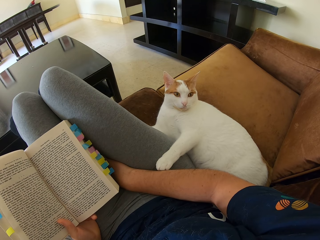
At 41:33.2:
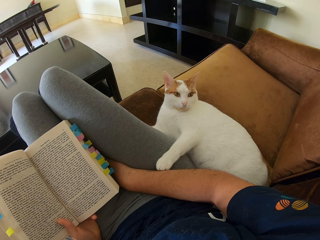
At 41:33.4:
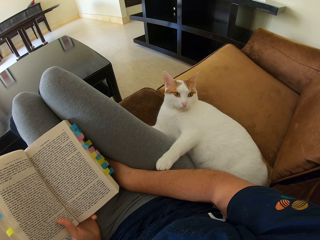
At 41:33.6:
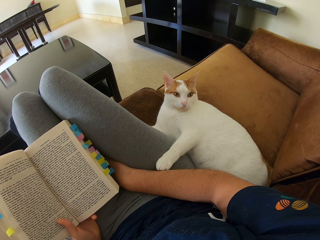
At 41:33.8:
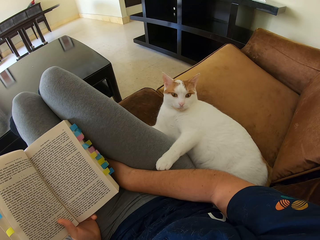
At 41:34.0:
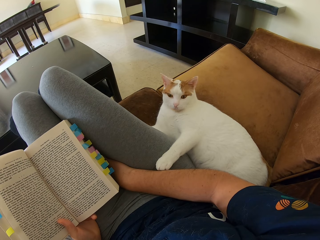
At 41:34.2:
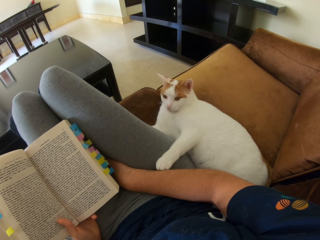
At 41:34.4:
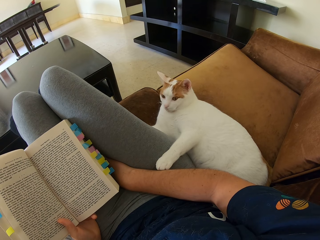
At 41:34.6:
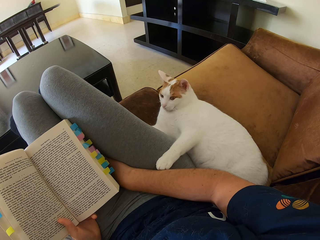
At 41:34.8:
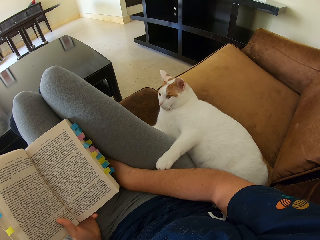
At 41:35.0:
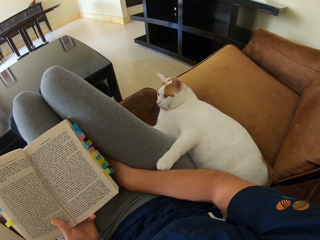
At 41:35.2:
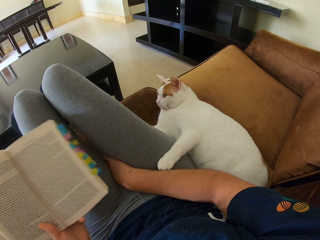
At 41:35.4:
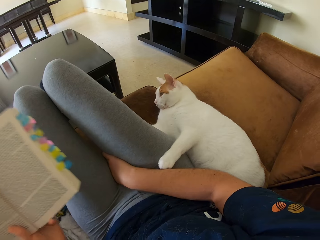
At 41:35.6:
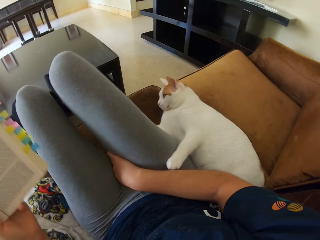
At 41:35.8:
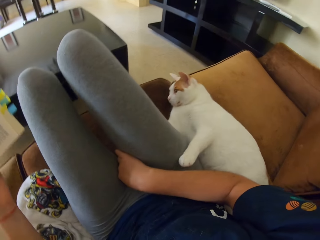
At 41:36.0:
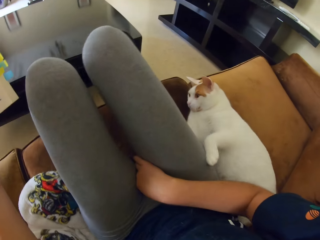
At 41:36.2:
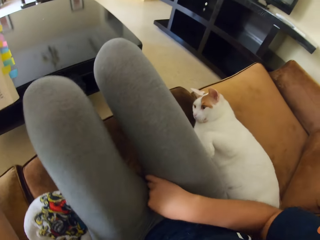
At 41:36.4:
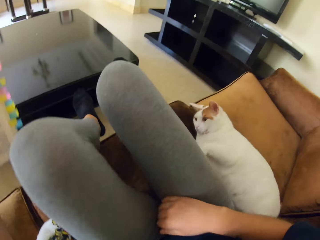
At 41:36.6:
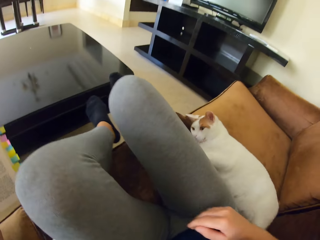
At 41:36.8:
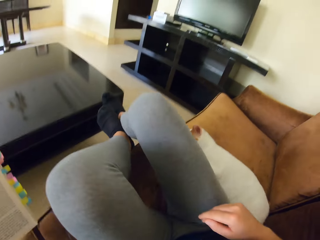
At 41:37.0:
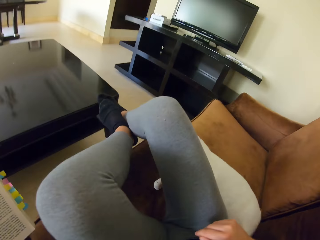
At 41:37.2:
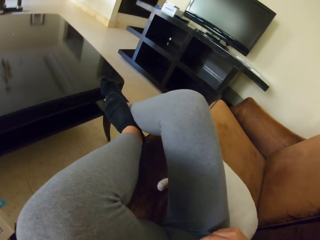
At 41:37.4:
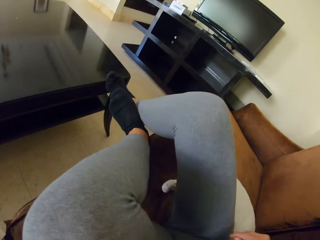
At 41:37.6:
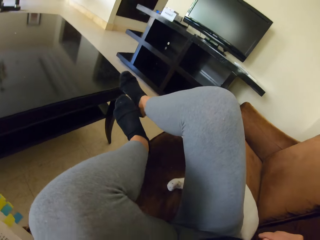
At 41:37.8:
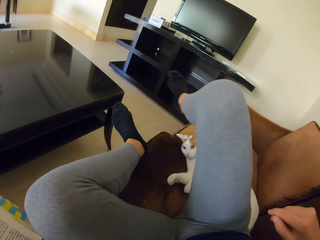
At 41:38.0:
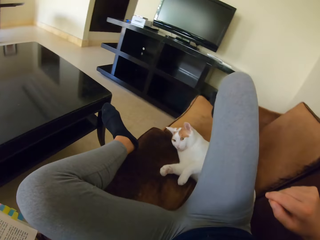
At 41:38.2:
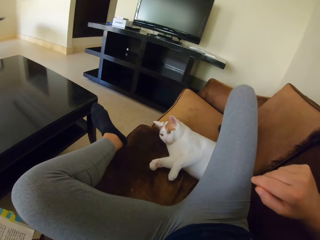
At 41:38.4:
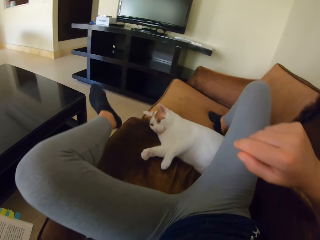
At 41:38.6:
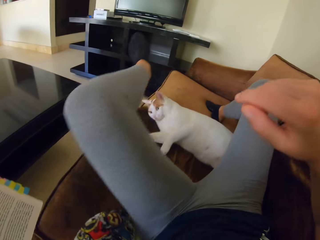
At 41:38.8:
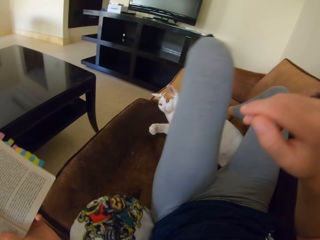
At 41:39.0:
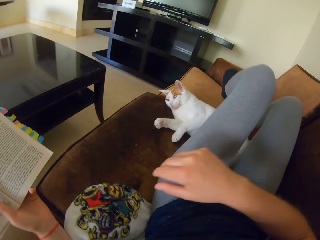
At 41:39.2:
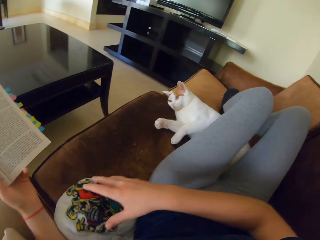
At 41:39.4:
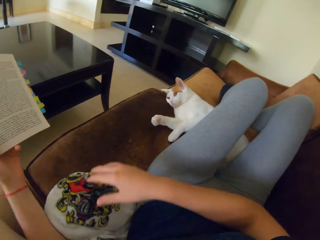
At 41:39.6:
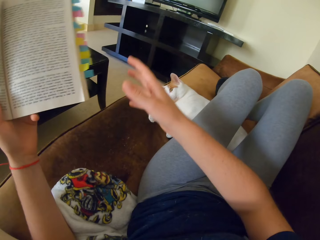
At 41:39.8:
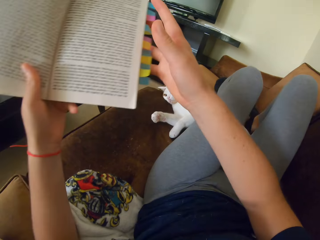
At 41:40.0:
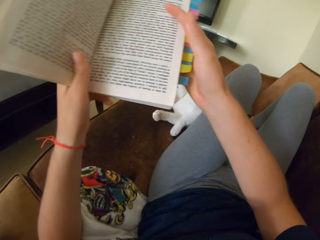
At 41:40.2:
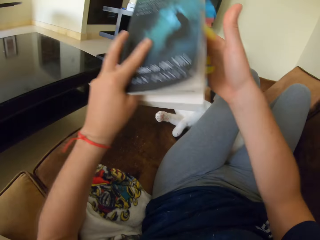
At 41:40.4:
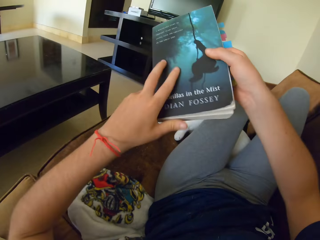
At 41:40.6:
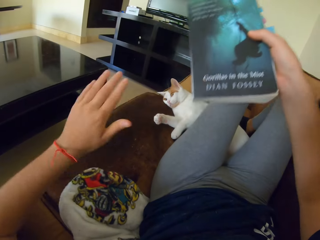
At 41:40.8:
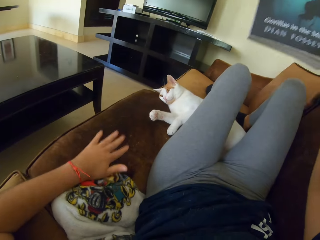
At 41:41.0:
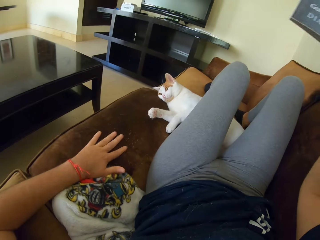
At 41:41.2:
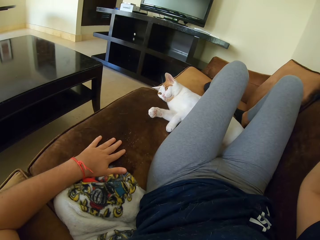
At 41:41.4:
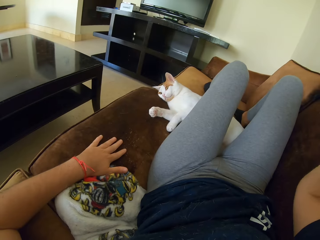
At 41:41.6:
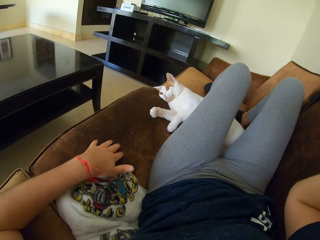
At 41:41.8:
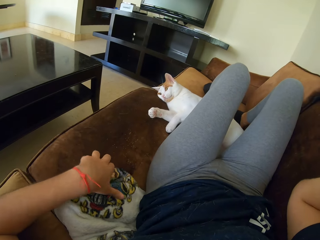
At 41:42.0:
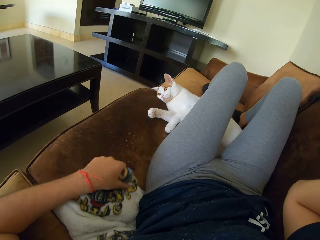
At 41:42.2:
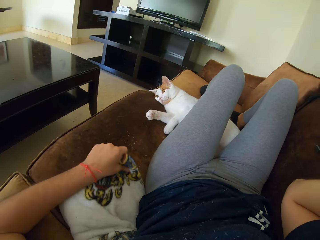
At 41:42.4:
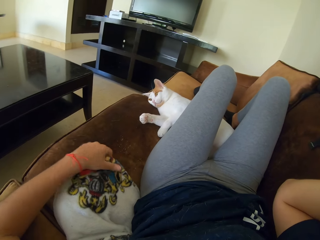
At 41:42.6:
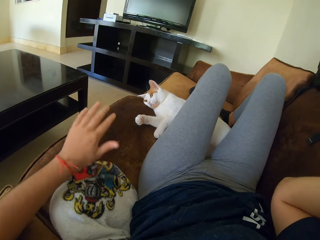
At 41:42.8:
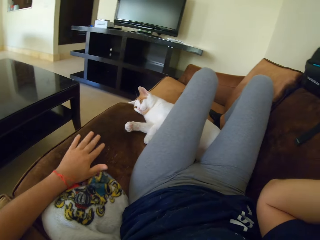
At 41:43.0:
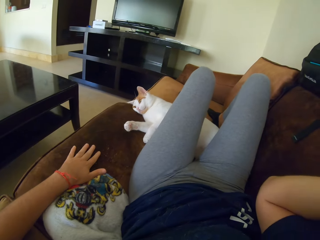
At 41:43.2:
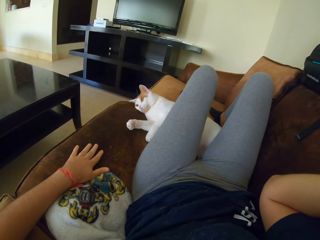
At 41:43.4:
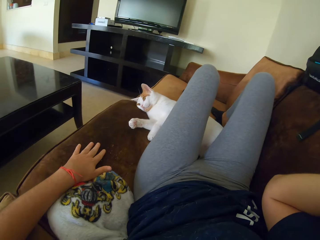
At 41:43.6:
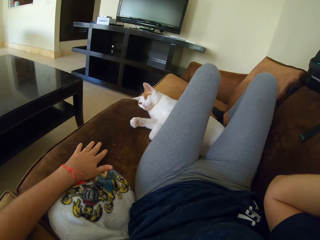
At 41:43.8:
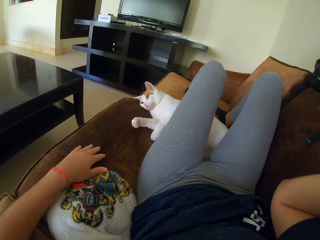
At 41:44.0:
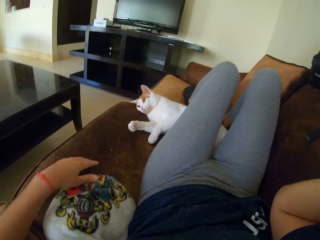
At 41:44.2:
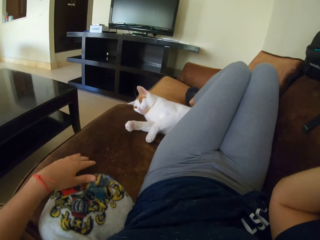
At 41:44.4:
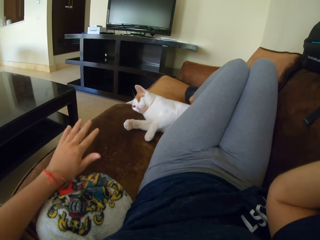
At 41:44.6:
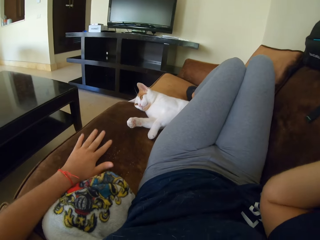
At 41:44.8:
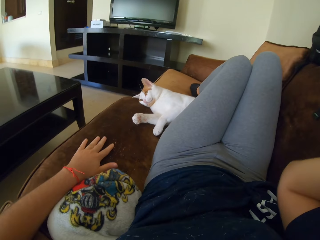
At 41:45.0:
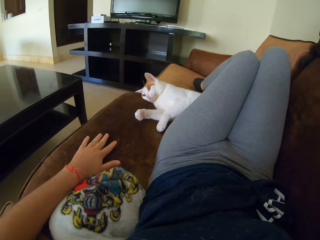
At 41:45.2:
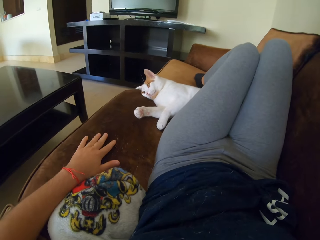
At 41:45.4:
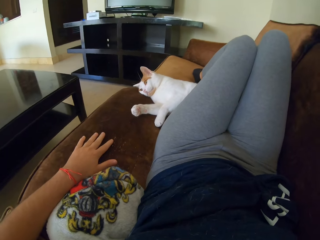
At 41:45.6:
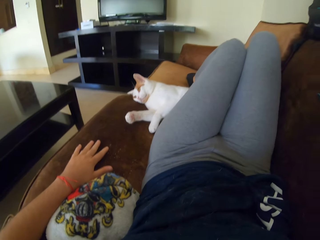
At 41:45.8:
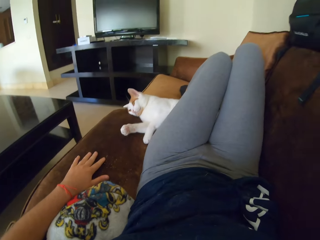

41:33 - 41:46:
The camera wearer lays back on the sofa. They lift the book. They move on the sofa. They close the book, lift the book up with the right hand, and tap the sofa with the left hand. They pull a pillow. They hit the sofa.

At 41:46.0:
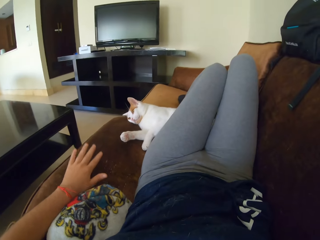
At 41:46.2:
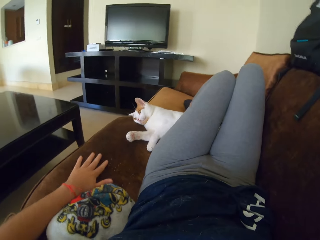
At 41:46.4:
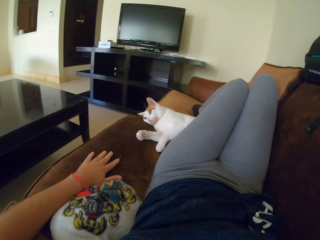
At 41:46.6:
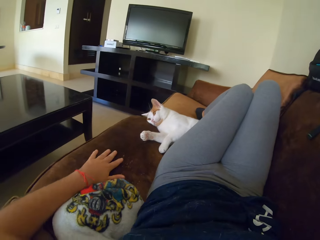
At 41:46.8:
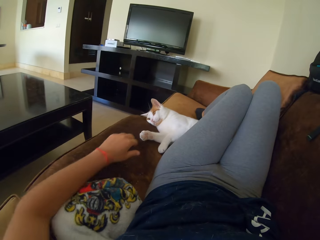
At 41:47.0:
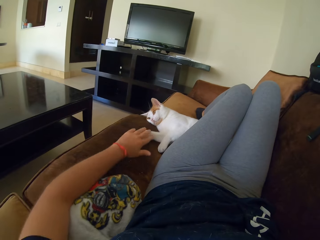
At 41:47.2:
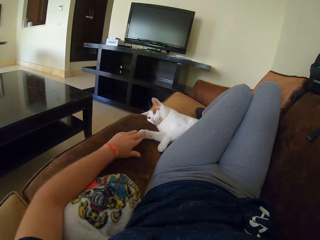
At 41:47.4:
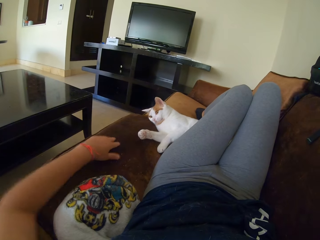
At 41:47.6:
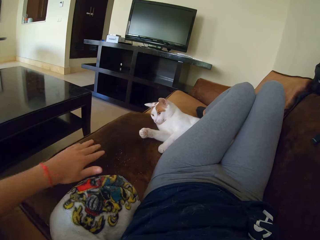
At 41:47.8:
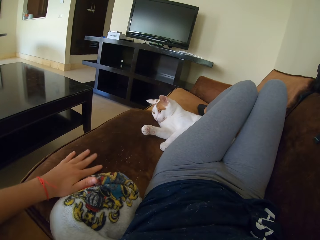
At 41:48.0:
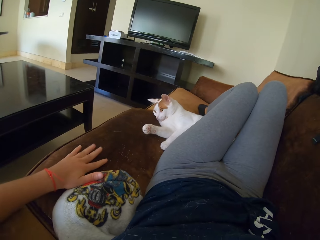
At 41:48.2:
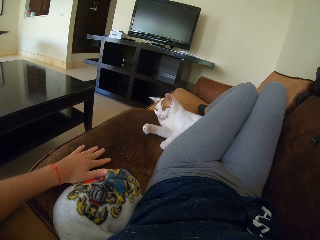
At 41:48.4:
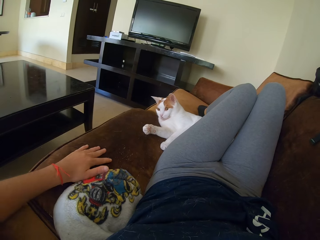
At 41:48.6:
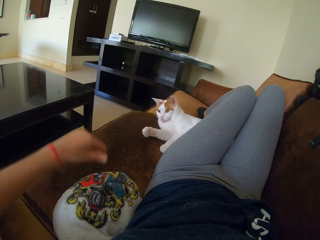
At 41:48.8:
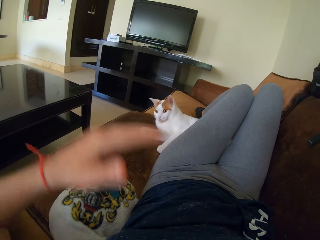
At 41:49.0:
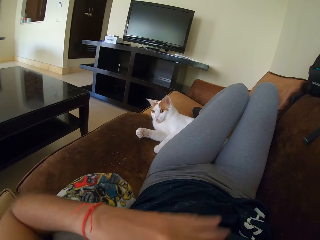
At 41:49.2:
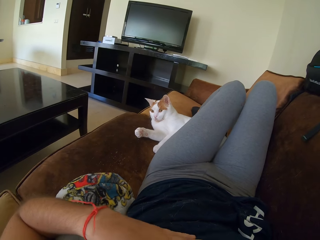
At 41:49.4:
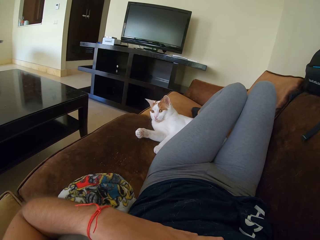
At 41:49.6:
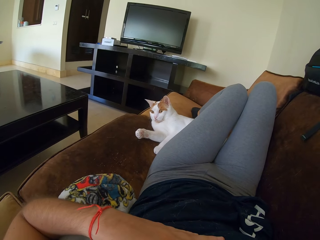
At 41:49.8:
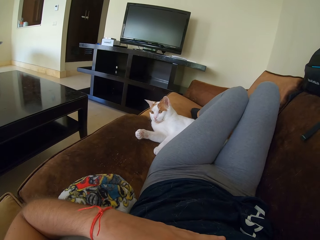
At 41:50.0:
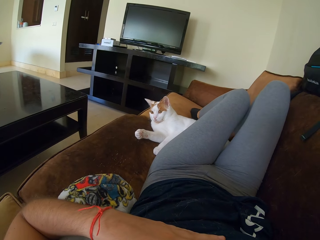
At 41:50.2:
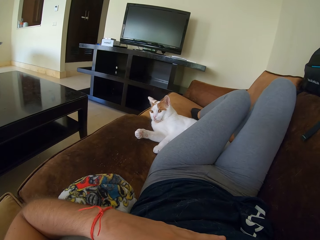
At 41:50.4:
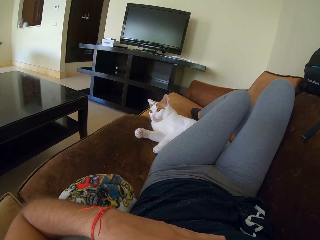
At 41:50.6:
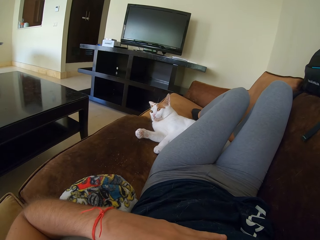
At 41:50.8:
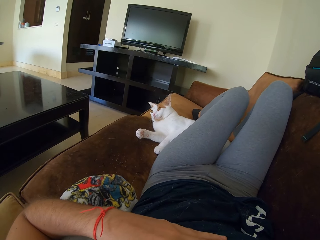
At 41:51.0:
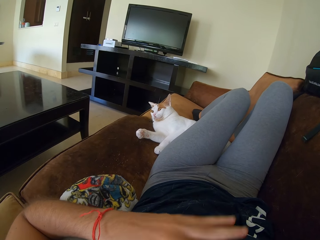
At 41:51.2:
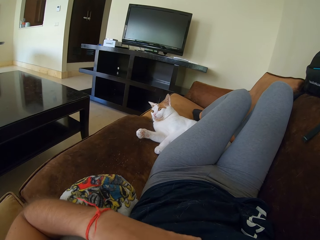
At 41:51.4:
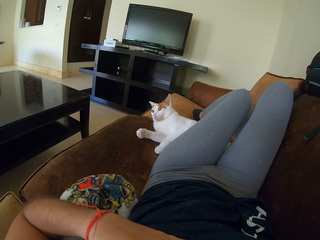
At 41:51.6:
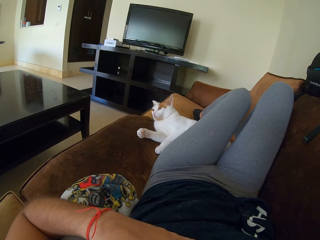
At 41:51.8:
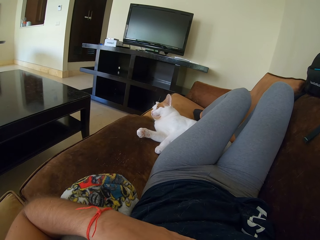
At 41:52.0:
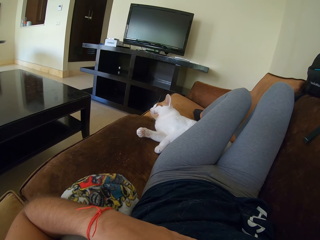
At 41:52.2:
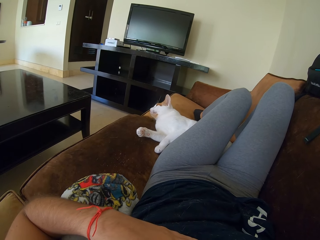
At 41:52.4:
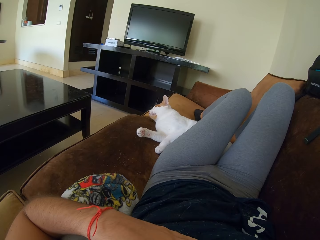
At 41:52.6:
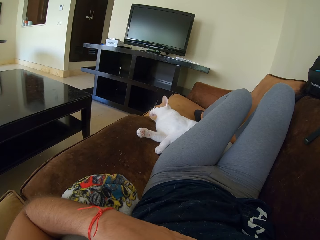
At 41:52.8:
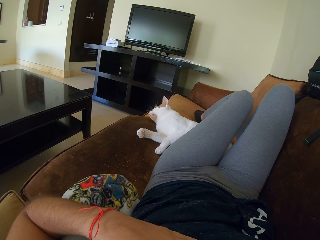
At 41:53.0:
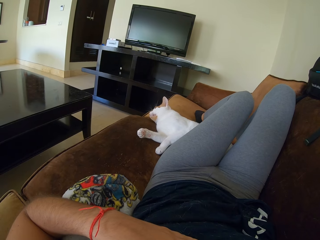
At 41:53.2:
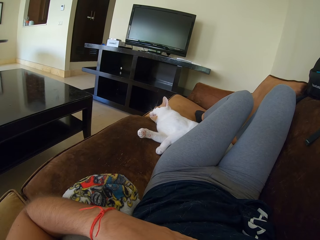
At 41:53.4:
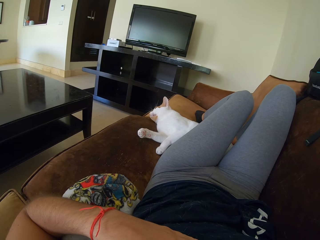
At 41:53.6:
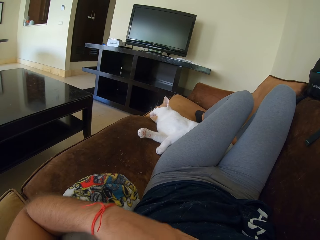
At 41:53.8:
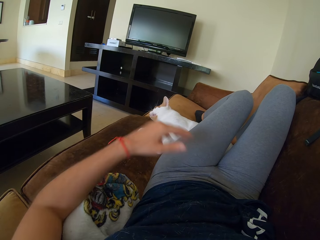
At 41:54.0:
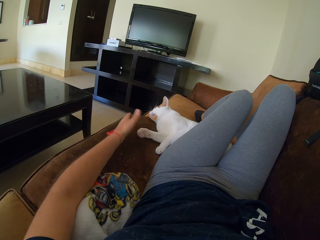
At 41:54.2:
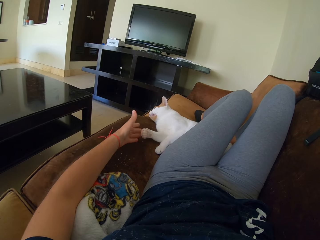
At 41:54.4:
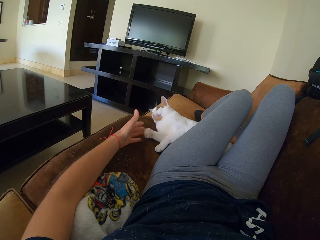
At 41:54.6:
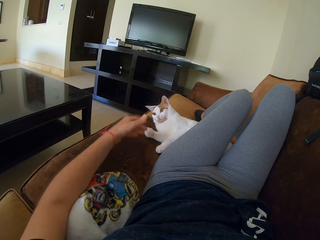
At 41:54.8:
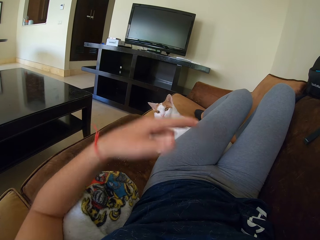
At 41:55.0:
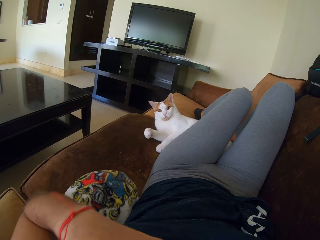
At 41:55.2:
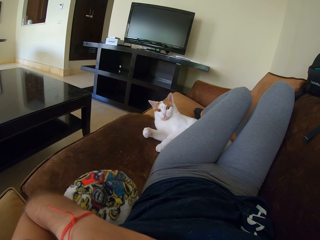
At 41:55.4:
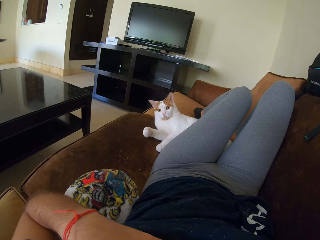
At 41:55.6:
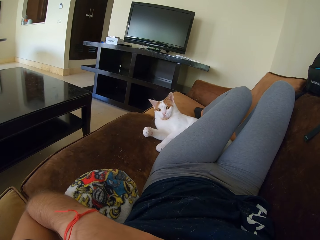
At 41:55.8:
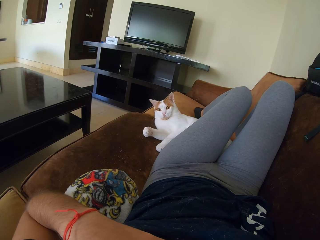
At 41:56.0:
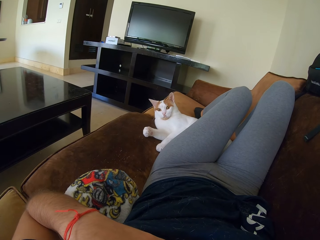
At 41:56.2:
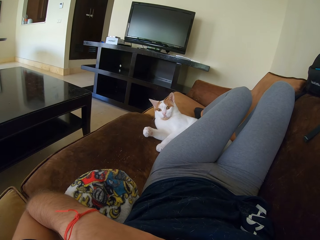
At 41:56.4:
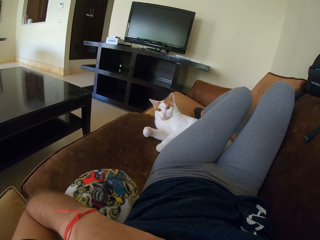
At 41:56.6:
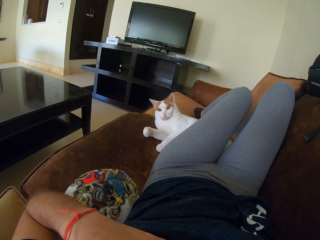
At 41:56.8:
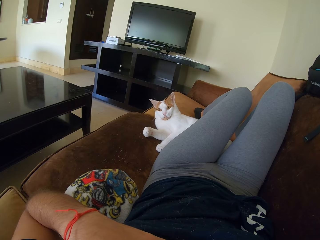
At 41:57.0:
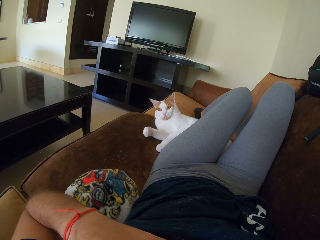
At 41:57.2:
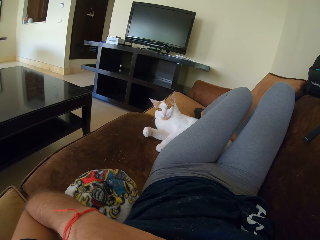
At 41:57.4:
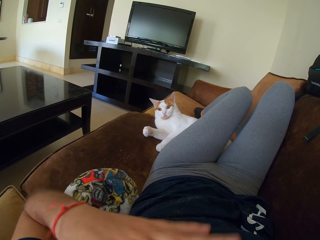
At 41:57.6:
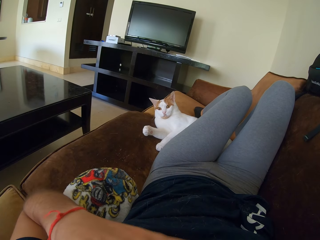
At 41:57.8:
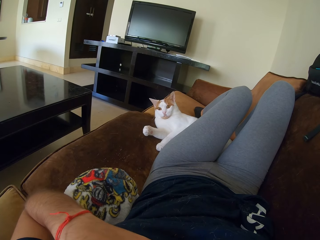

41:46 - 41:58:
The camera wearer hits the sofa. She touches a cat on the sofa, taps the sofa, and taps her chest. She lifts a hand. She taps the cat's paw and taps her chest. She lifts the hand.
